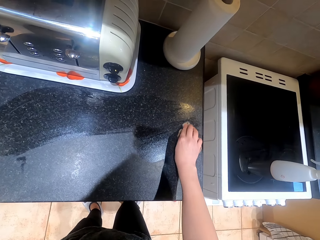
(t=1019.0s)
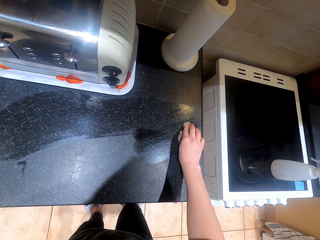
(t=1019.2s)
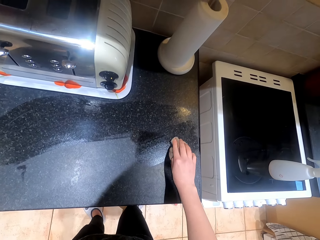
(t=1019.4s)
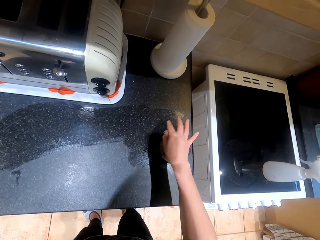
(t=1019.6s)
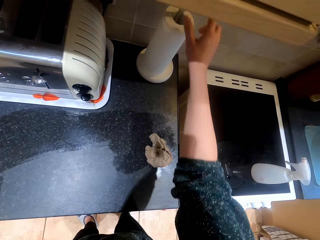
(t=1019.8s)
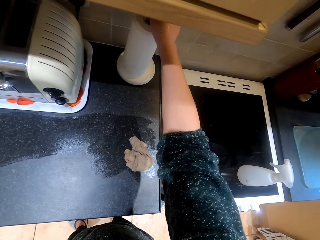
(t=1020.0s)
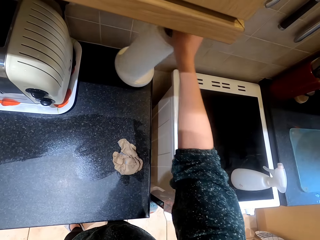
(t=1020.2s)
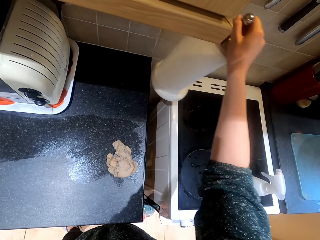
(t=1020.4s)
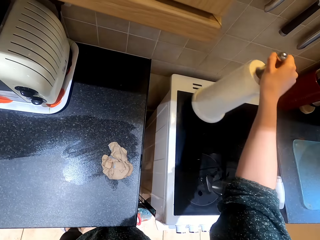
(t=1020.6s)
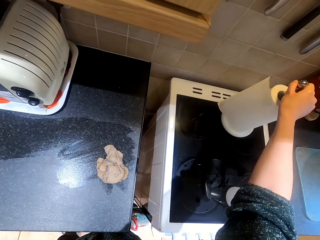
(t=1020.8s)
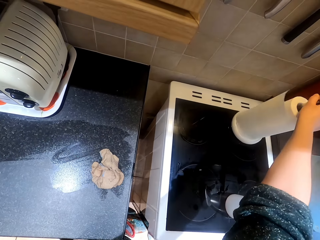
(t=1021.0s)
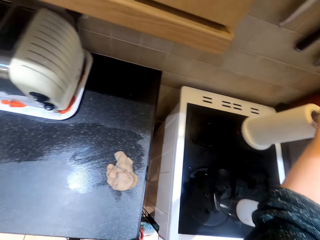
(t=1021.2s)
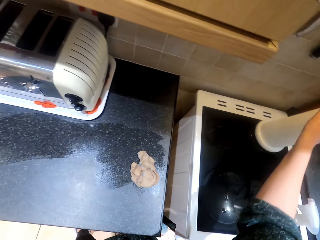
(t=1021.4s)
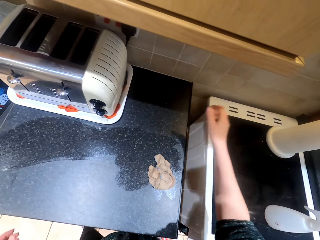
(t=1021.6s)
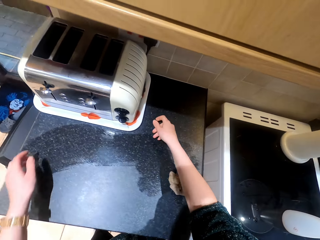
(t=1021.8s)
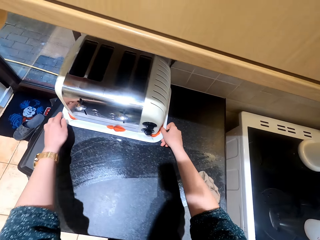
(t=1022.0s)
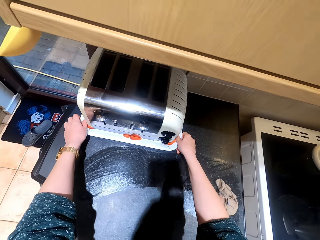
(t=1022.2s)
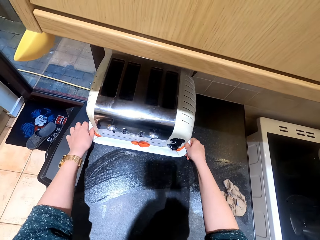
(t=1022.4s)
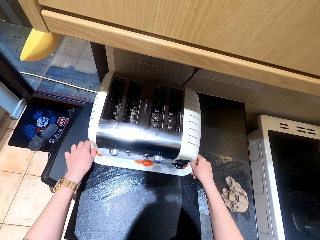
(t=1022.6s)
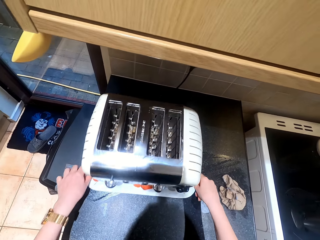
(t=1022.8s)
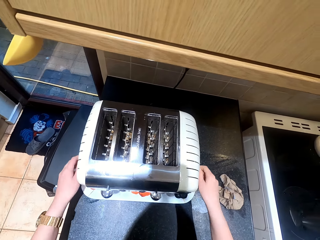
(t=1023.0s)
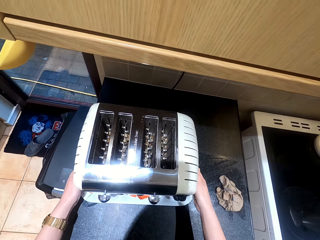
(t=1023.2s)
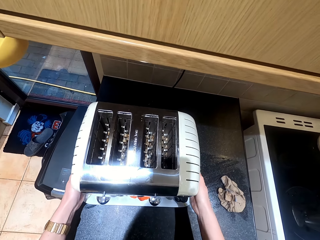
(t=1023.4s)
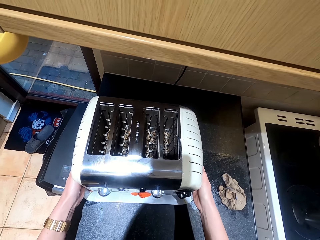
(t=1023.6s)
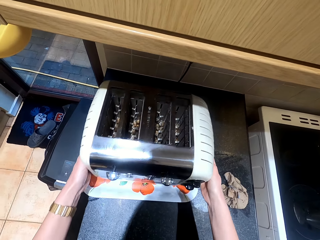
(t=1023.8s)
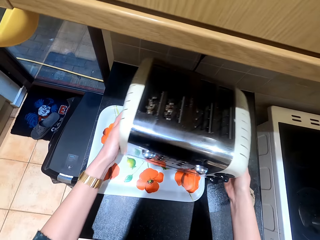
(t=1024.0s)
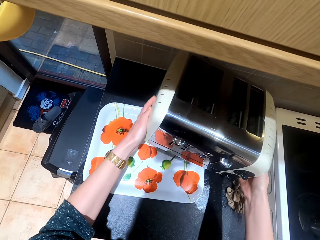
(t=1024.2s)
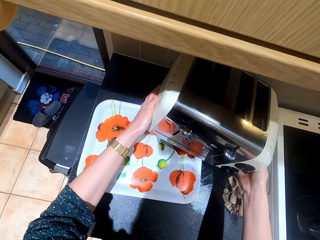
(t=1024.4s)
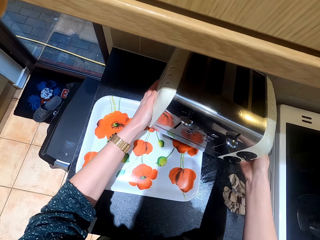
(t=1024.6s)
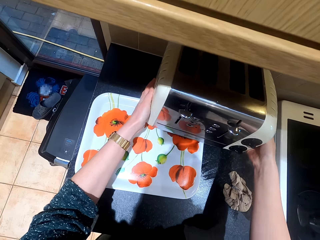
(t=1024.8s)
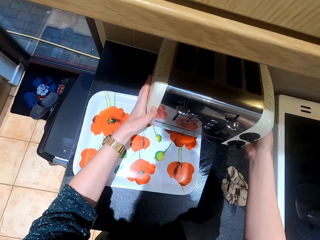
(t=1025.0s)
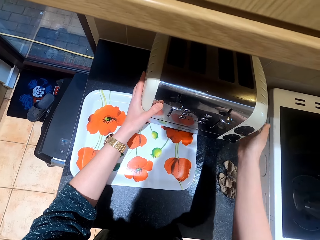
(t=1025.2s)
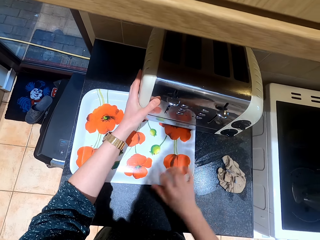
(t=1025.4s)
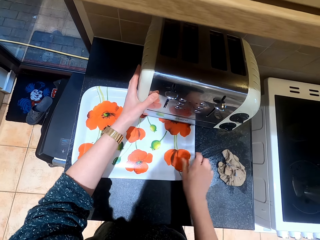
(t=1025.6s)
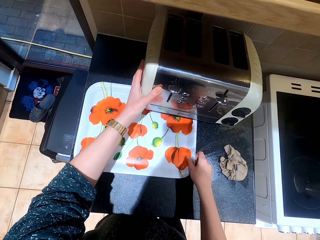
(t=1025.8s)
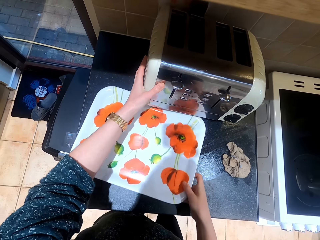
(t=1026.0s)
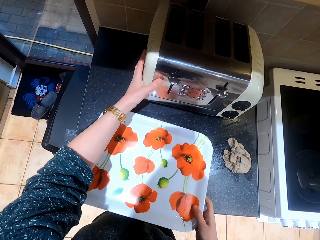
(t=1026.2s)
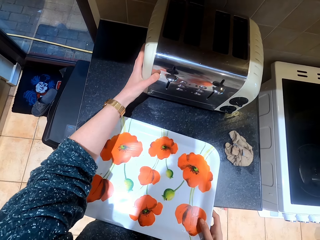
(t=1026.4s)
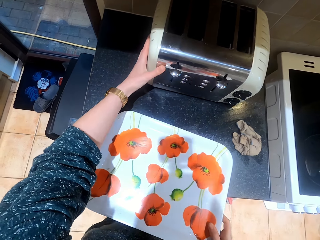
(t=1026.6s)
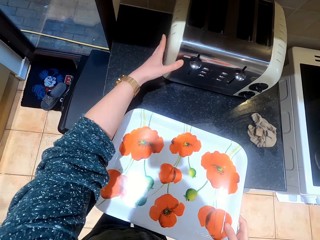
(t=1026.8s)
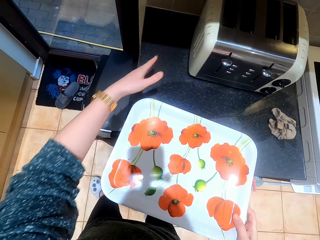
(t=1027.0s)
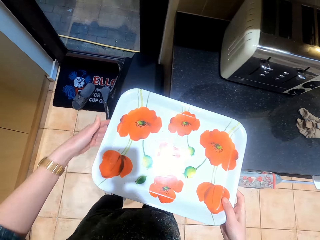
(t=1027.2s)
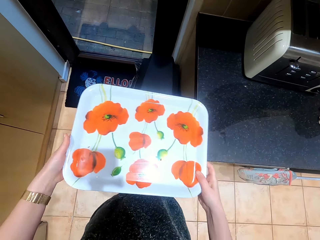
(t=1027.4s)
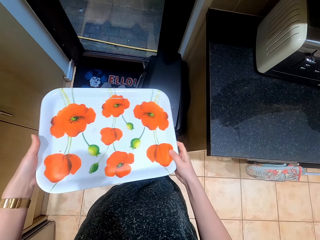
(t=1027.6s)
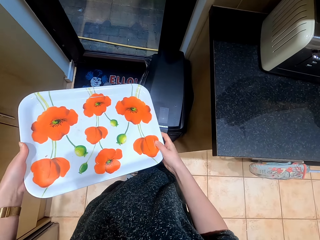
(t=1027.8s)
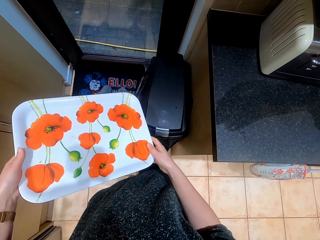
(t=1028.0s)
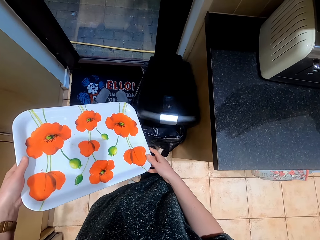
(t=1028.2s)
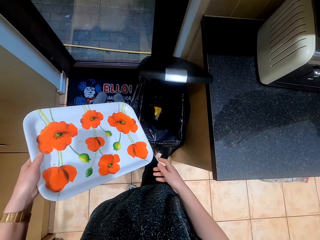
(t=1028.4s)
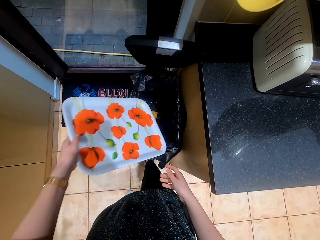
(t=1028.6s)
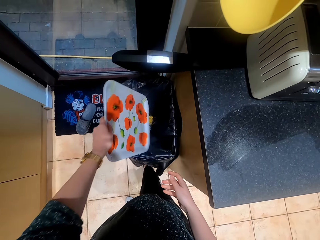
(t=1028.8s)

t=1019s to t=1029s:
The camera wearer moves the paper towel on the kitchen counter. They pull the toaster. They remove the toaster from the tray. They pick up the tray from the kitchen counter.

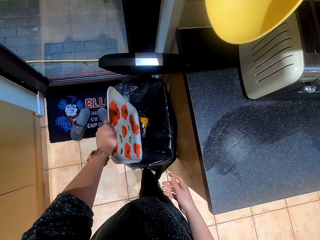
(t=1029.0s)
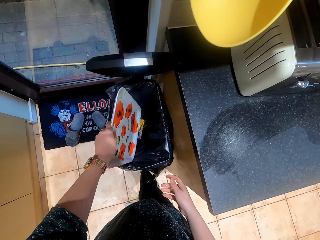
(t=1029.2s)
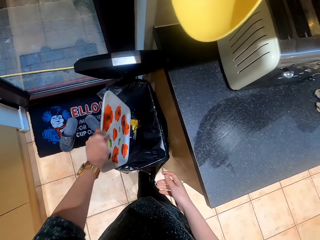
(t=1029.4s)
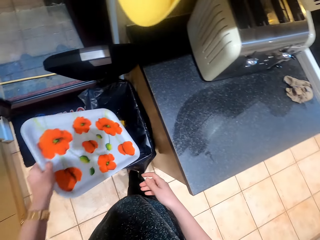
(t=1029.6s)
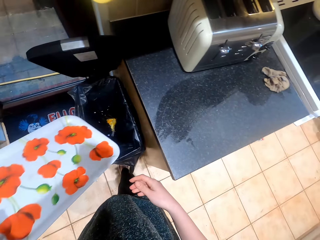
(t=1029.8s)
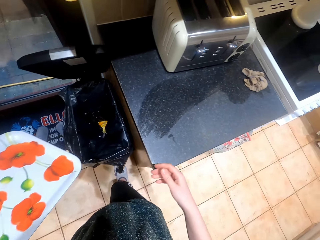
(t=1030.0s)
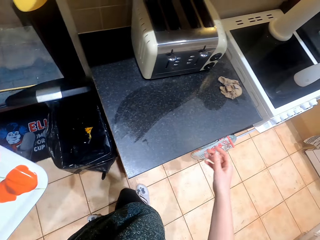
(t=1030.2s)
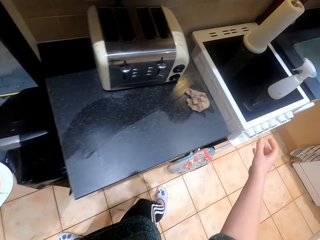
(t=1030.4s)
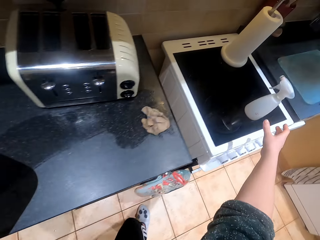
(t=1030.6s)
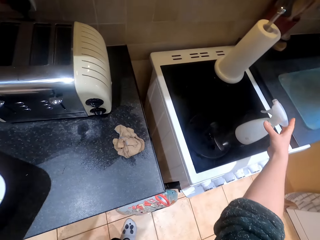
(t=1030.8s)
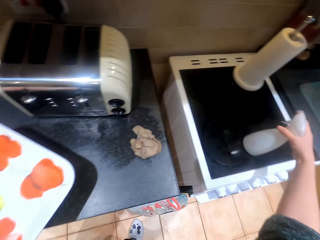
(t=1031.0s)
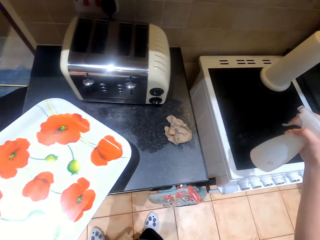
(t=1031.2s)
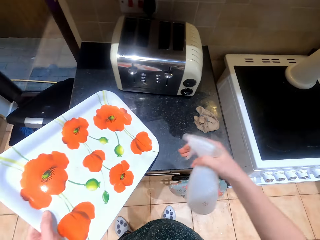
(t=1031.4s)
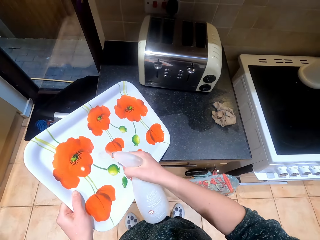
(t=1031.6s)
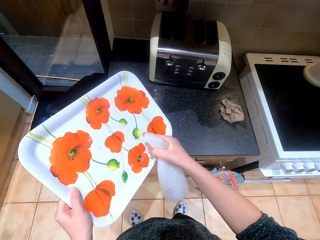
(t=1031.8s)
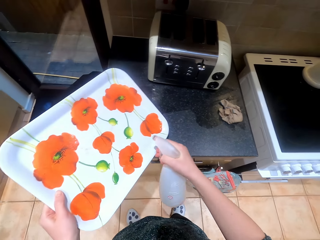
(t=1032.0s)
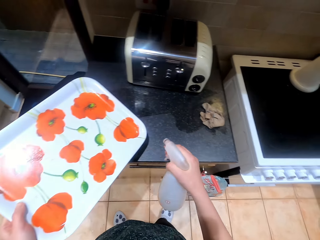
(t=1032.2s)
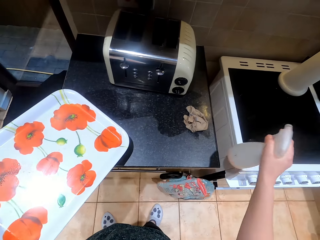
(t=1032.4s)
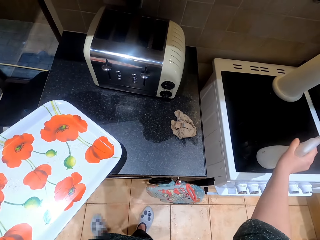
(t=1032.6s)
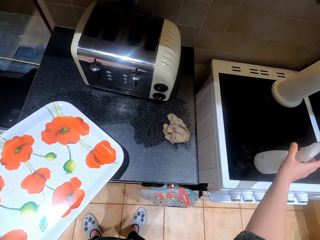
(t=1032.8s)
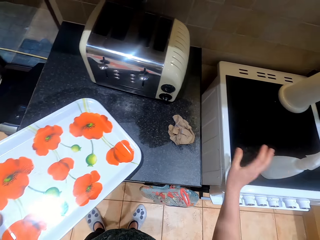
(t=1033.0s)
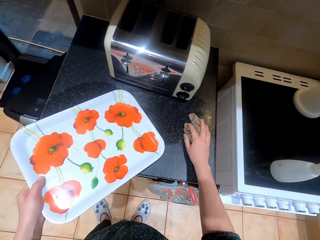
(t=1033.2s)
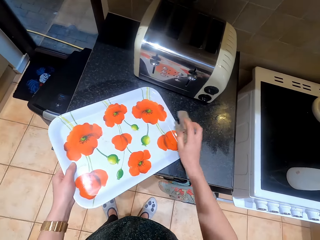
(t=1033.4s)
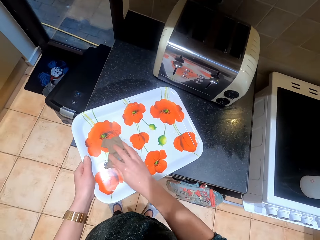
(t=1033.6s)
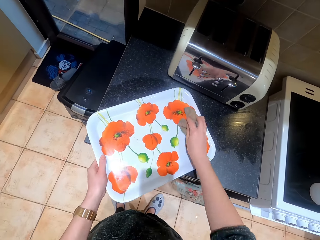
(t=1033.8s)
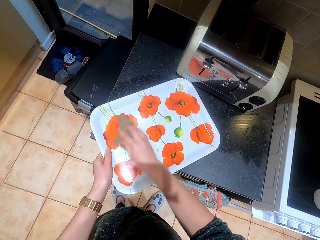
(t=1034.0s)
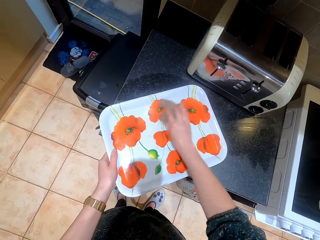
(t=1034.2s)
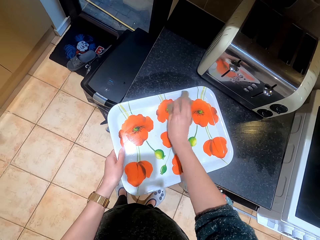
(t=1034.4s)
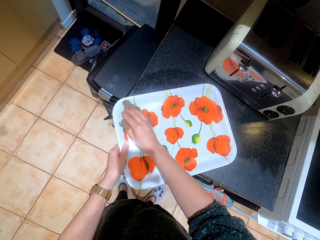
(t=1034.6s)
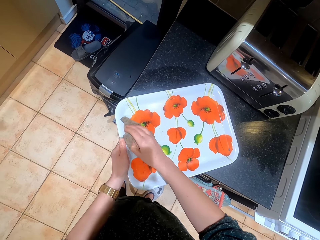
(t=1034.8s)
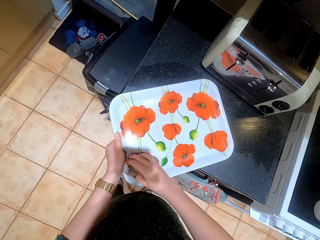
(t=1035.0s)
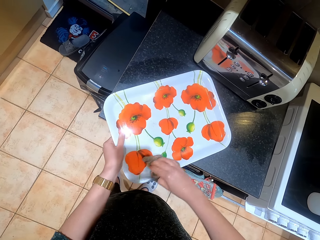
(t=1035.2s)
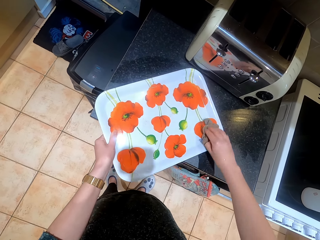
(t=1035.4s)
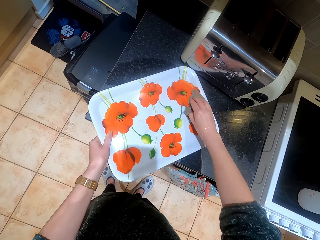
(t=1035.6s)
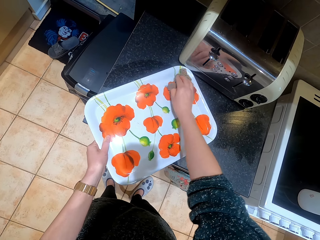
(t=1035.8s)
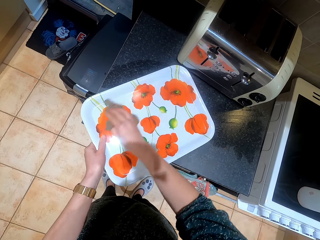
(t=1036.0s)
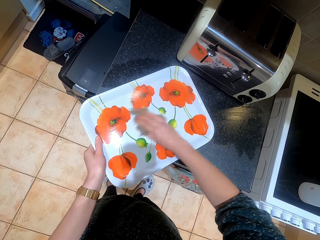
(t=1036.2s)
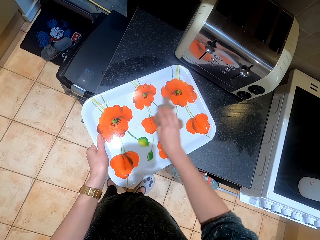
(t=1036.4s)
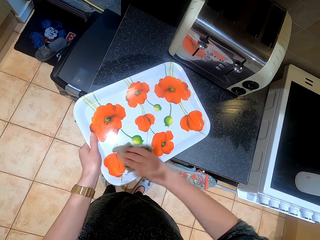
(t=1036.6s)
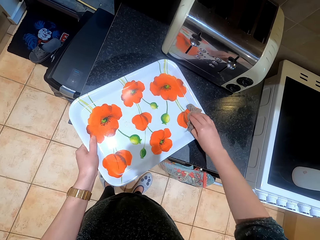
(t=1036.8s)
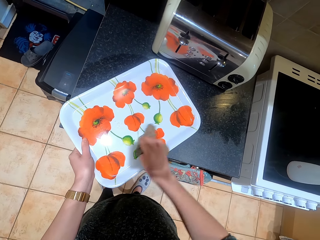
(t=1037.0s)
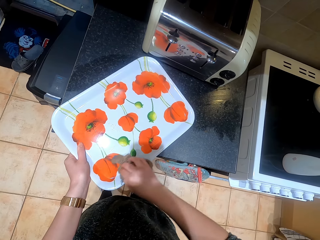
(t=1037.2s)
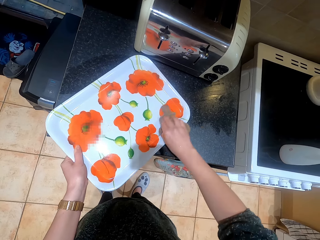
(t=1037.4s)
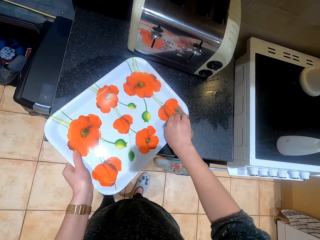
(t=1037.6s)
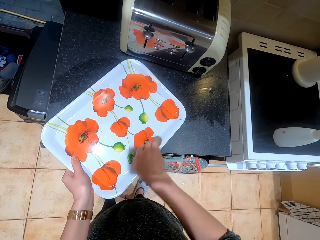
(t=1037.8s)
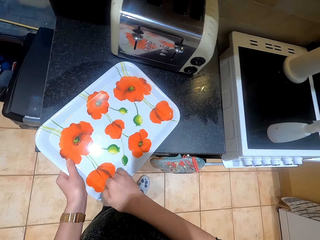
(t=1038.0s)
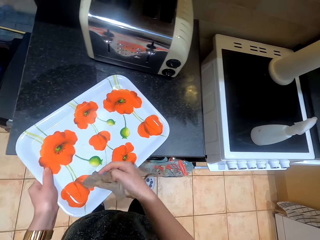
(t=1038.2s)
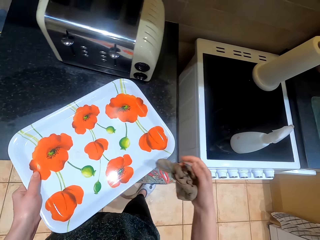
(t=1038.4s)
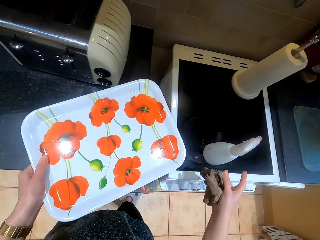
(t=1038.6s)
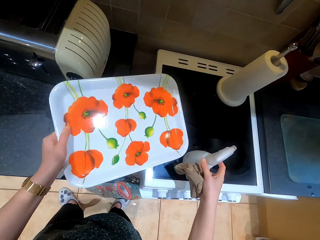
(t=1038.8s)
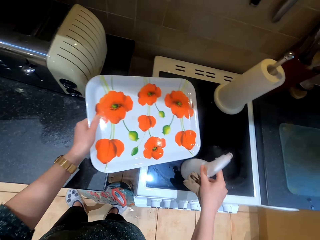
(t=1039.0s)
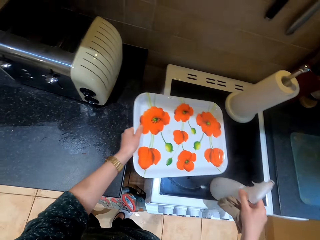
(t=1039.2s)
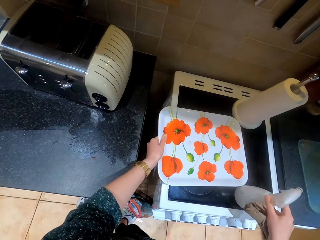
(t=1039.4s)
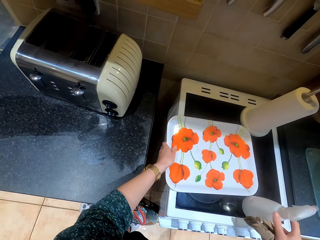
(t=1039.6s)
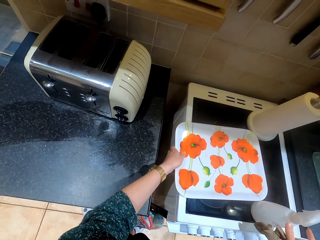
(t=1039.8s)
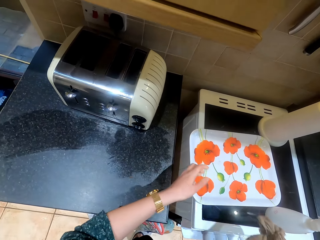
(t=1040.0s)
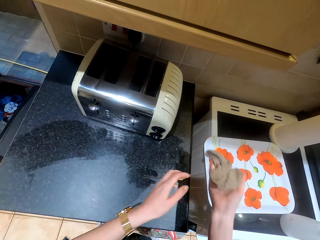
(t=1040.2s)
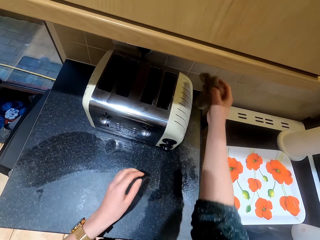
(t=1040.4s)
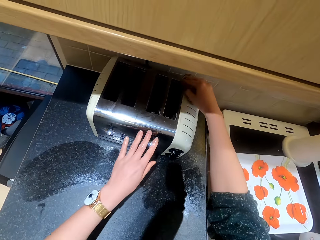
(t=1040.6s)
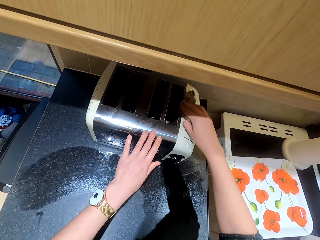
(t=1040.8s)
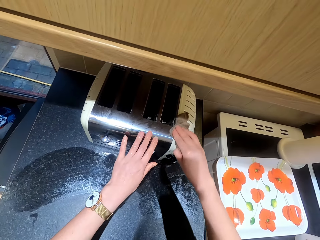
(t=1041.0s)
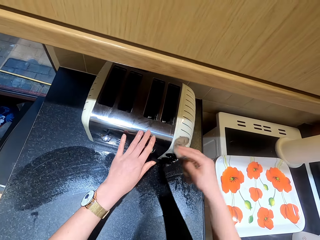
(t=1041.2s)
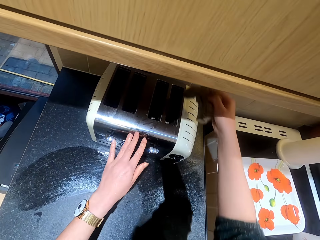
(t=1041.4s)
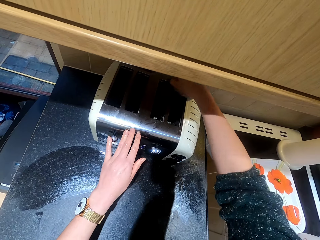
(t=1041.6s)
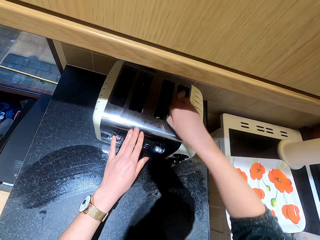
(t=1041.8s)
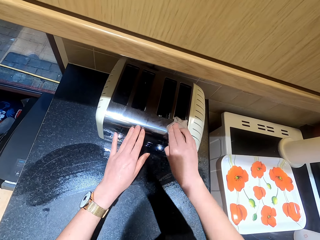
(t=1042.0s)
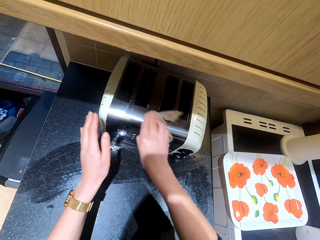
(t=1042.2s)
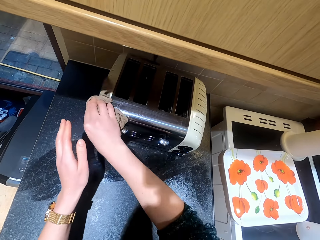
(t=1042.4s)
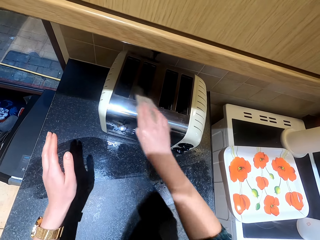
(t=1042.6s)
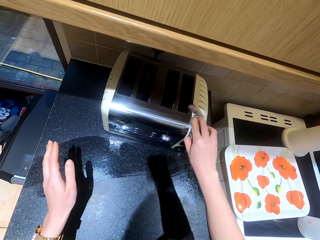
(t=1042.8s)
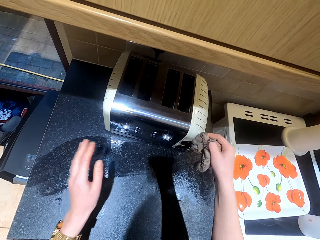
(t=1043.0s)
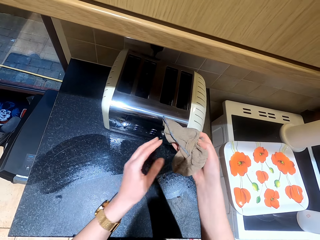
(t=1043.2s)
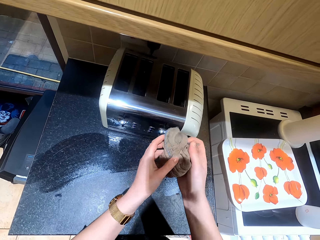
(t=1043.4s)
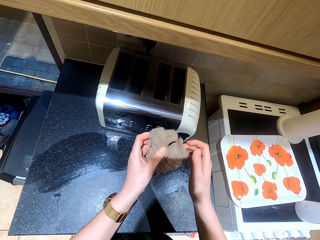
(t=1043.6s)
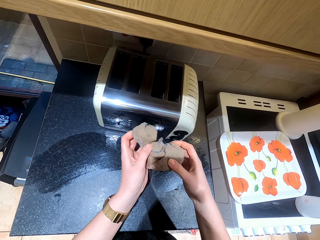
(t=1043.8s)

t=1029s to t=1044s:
The camera wearer throws the food particles in the bin. They pour the dirt in the dustbin. They pick up the sprayer bottle from the cooker. They spray the tray. They put the sprayer bottle on the cooker. They place the tray on the oven. They pick up the cloth from the counter. They wipe the tray with the cloth. They put the tray on the cooker. They wipe the toaster with the cloth.
